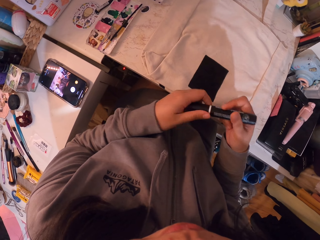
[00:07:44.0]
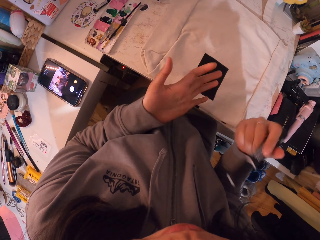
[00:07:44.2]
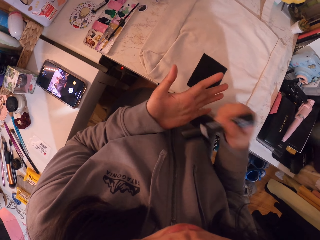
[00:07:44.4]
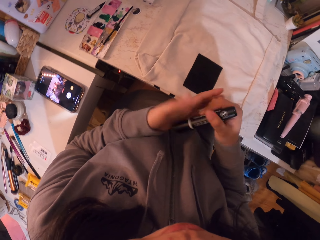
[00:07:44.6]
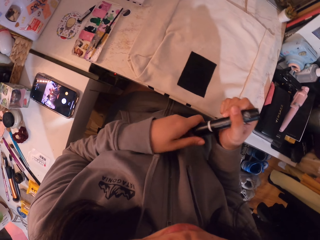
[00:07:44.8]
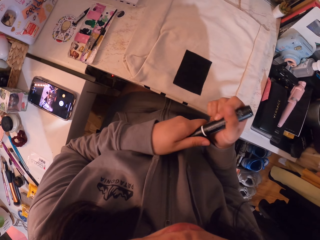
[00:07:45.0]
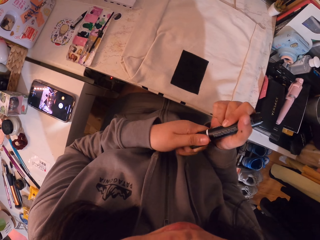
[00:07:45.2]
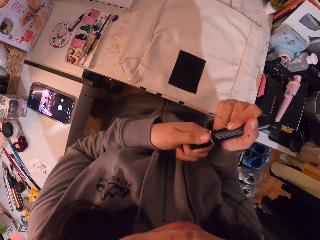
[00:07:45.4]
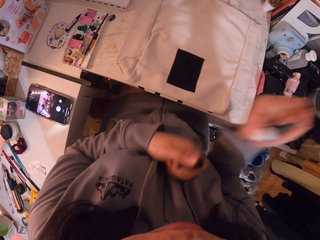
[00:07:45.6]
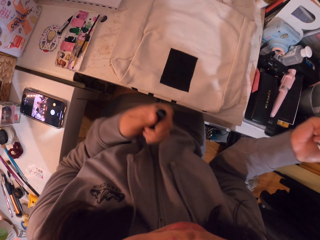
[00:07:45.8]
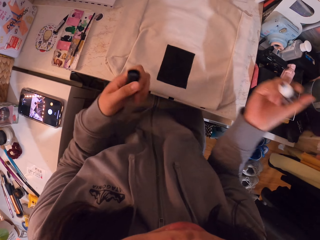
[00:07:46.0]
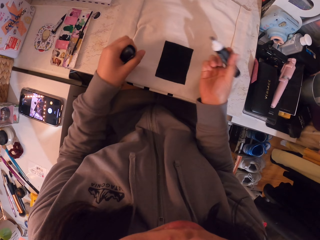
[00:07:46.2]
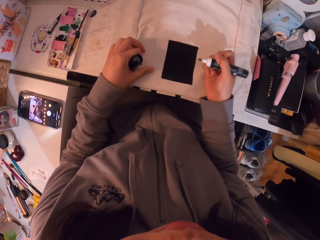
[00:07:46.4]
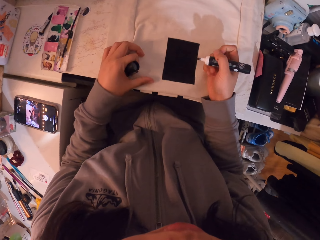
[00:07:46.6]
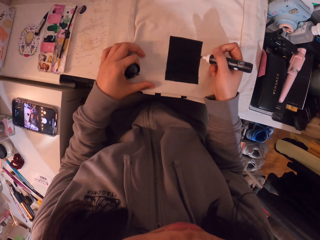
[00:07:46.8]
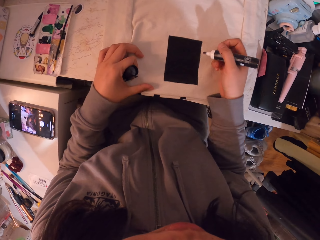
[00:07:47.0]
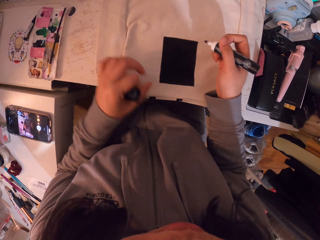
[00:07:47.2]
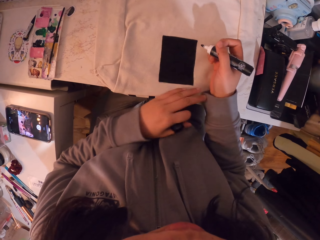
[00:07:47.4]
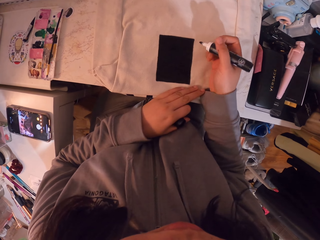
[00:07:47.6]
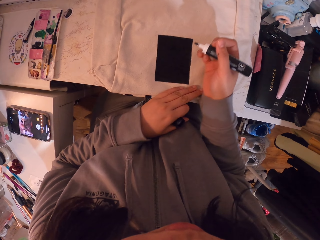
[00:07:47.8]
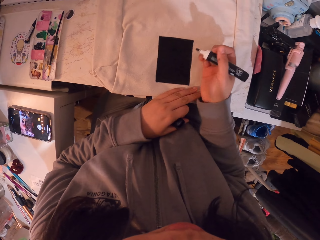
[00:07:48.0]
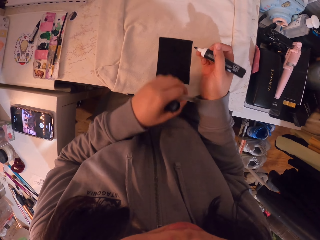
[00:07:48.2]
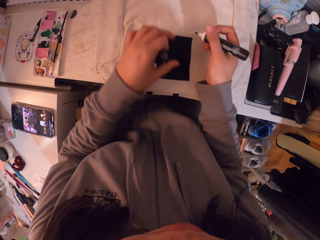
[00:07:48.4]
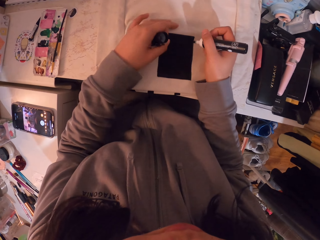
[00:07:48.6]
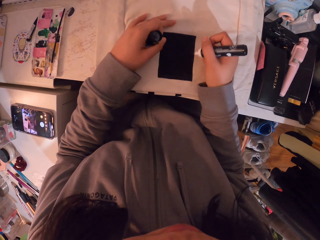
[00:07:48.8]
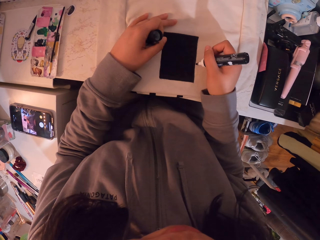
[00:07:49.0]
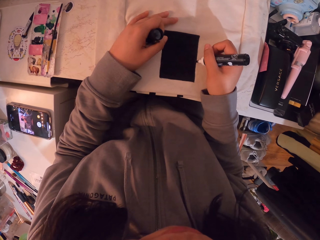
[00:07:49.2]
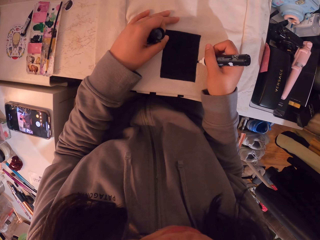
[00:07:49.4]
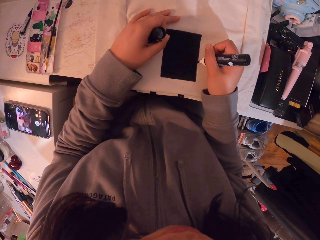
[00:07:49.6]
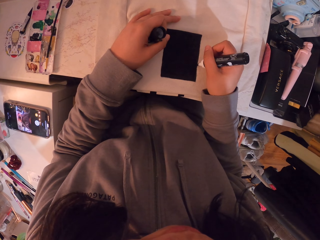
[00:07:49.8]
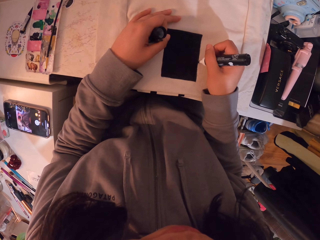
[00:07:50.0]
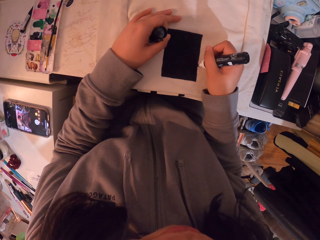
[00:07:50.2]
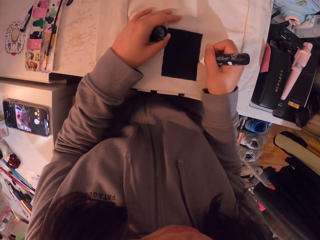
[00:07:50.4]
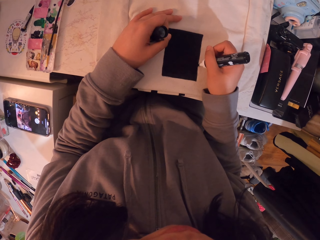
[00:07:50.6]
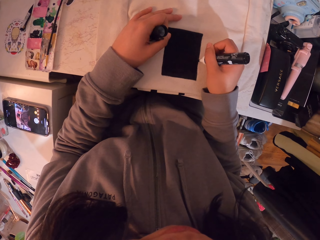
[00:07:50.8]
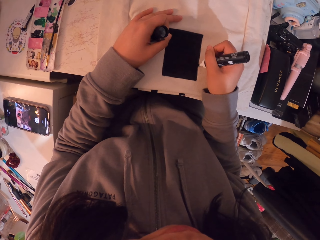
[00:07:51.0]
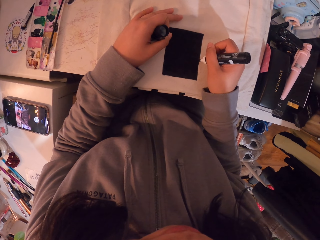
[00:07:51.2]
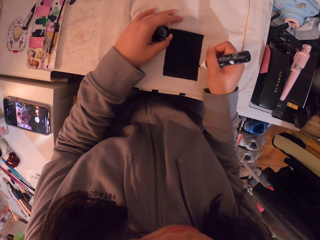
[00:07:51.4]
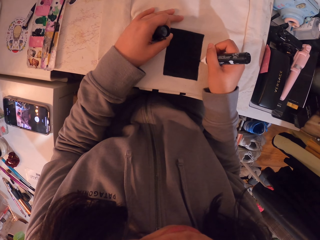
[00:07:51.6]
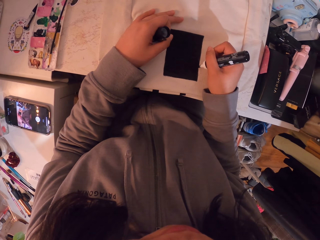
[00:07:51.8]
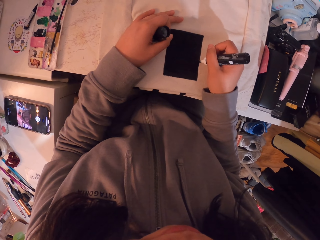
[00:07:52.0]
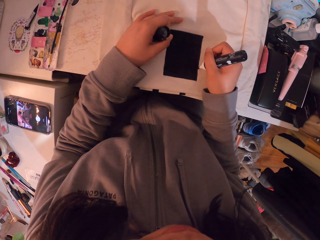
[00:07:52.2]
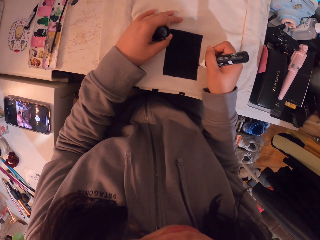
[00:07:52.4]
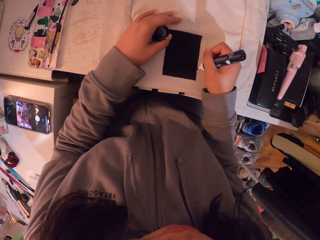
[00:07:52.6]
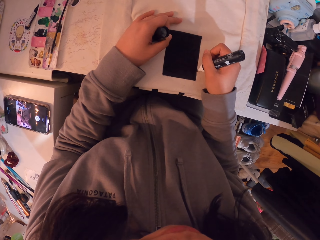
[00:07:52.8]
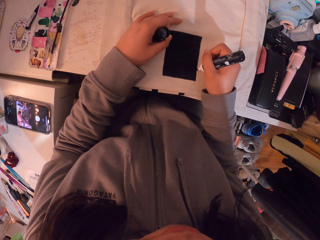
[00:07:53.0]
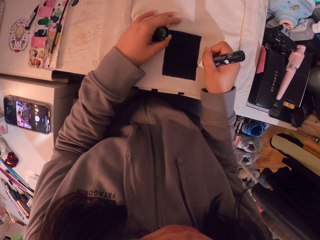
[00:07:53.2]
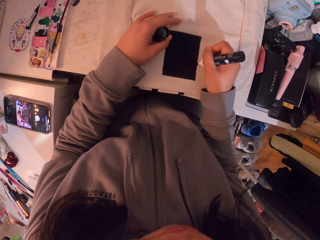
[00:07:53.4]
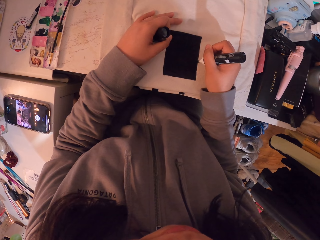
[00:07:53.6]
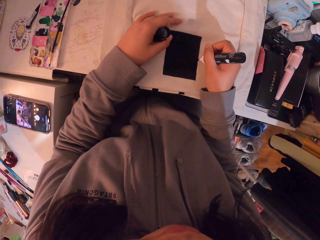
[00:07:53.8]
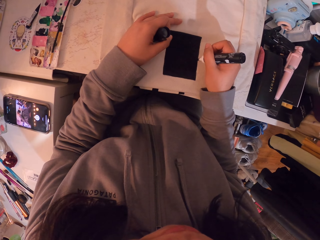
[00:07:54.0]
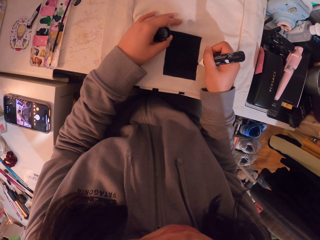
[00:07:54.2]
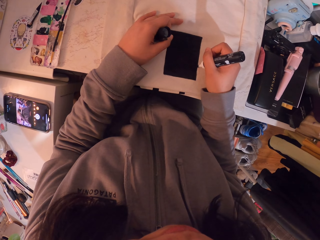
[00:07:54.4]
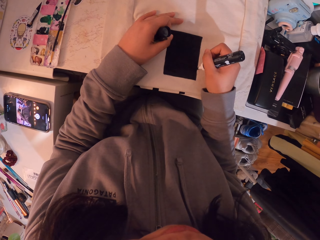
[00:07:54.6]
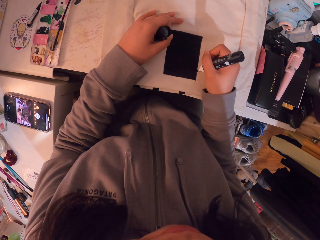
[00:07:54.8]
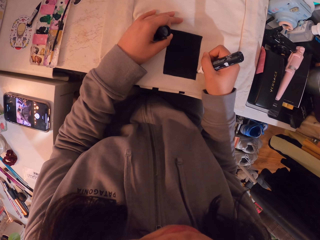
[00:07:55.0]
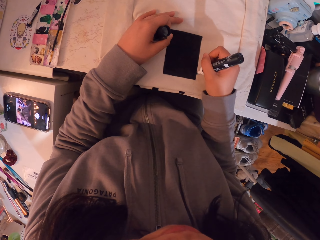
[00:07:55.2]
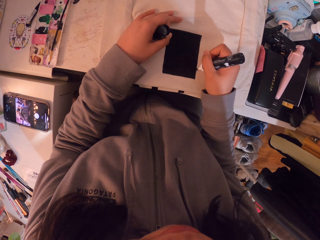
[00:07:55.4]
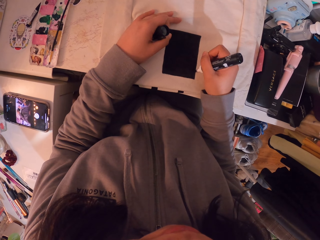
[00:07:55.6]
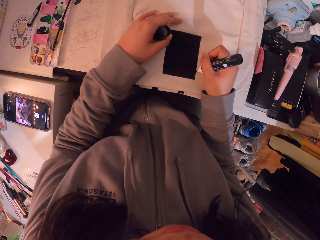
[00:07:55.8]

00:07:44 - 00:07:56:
The camera wearer hits the marker pen on the hand. They open the marker. They pull the cup. They paint a piece of cloth with the marker.

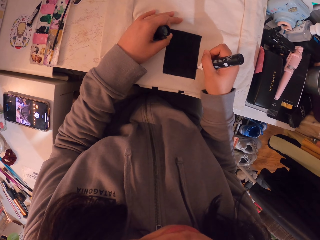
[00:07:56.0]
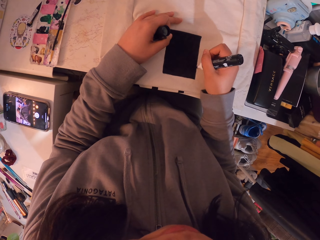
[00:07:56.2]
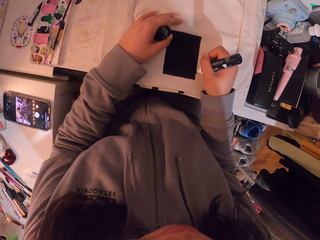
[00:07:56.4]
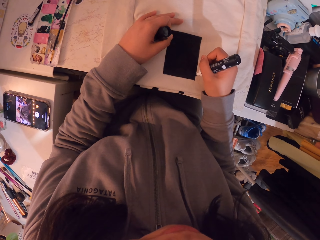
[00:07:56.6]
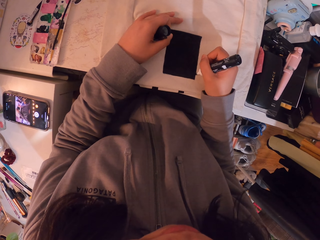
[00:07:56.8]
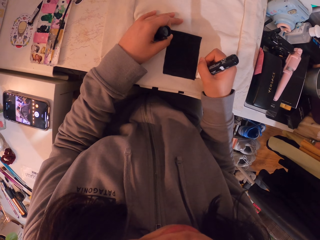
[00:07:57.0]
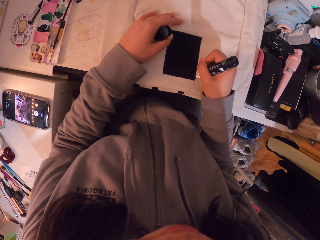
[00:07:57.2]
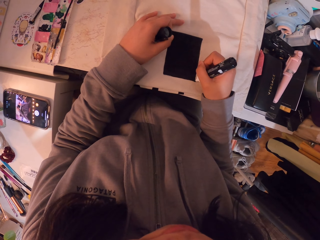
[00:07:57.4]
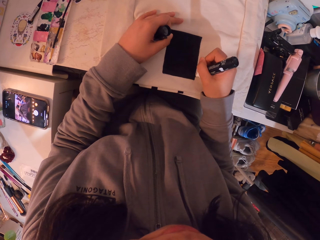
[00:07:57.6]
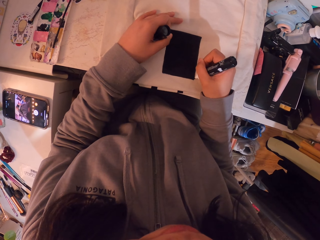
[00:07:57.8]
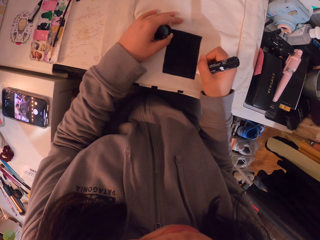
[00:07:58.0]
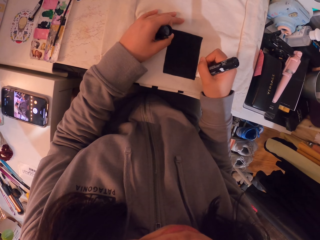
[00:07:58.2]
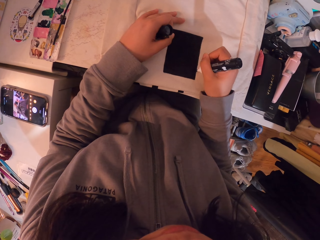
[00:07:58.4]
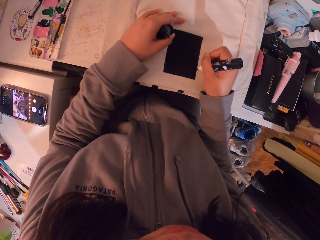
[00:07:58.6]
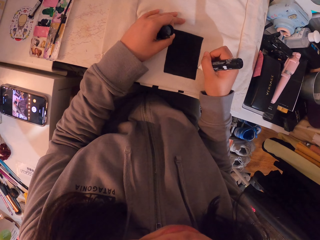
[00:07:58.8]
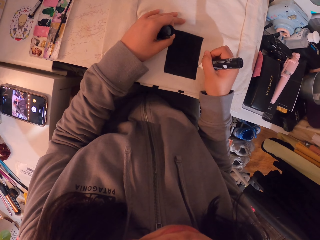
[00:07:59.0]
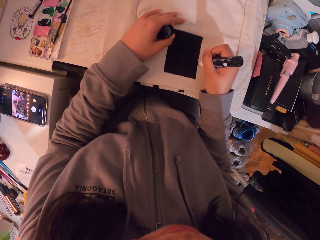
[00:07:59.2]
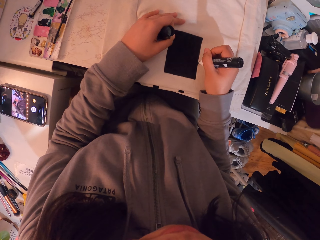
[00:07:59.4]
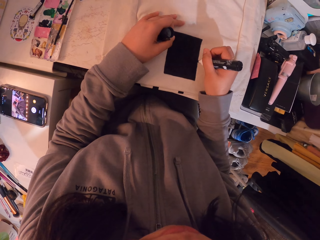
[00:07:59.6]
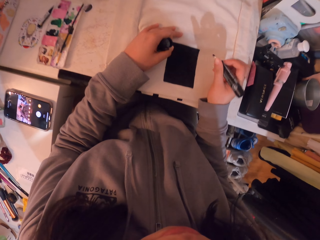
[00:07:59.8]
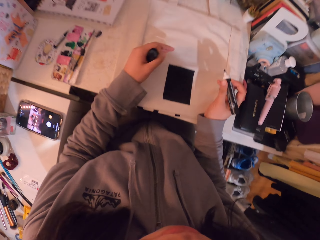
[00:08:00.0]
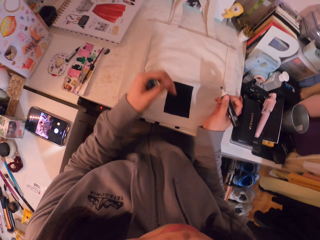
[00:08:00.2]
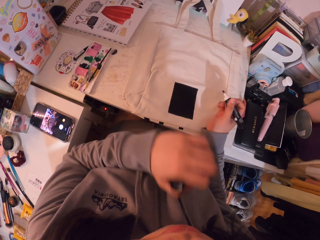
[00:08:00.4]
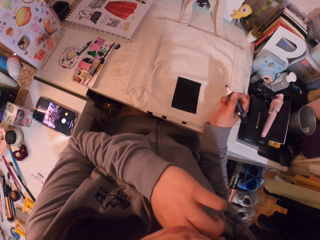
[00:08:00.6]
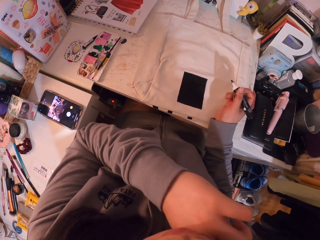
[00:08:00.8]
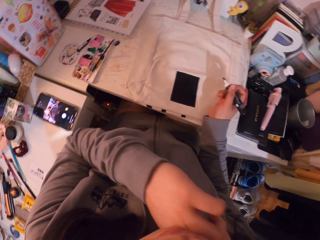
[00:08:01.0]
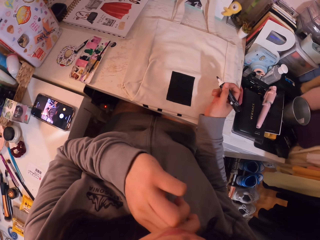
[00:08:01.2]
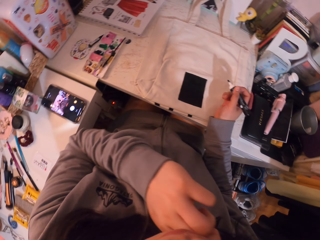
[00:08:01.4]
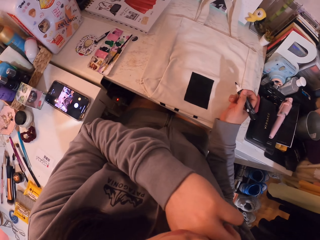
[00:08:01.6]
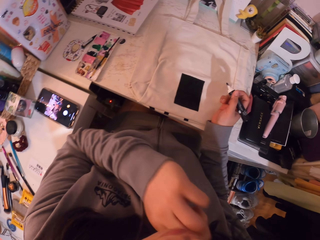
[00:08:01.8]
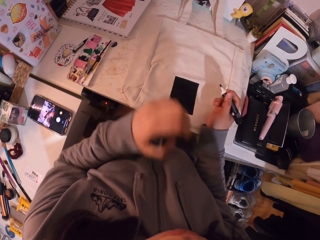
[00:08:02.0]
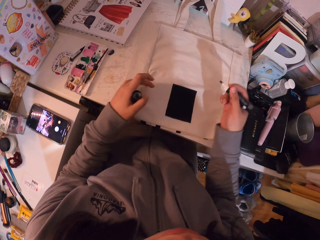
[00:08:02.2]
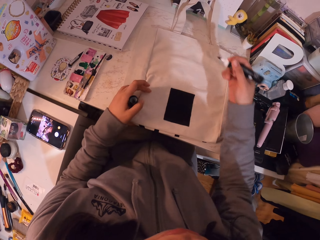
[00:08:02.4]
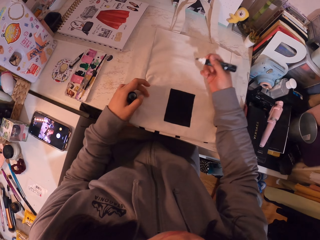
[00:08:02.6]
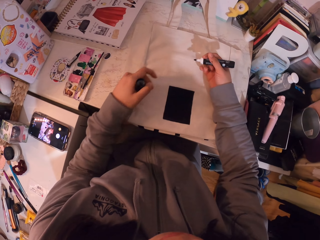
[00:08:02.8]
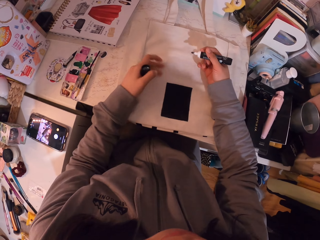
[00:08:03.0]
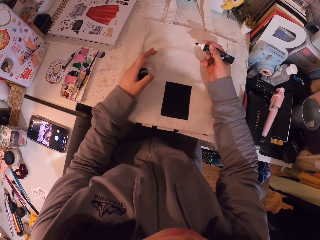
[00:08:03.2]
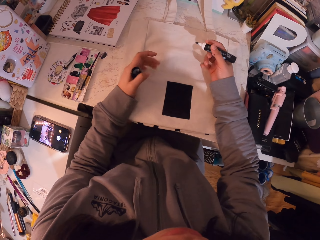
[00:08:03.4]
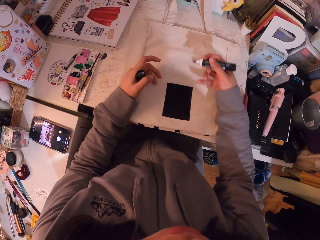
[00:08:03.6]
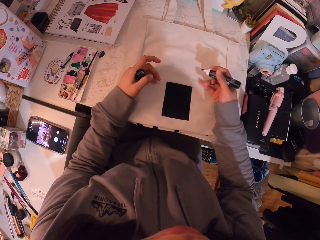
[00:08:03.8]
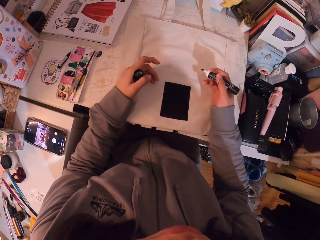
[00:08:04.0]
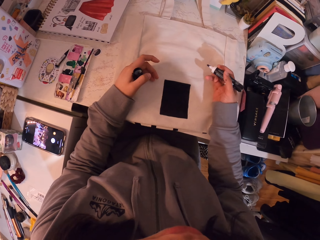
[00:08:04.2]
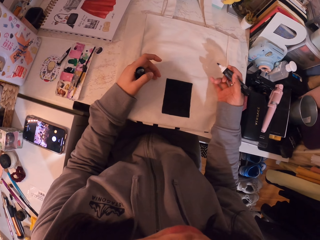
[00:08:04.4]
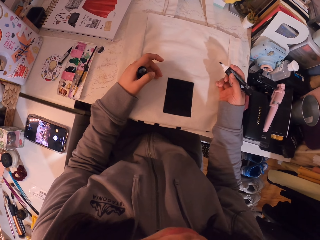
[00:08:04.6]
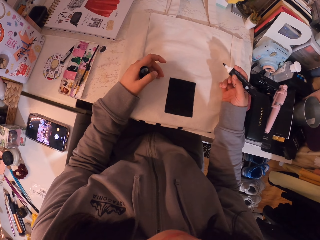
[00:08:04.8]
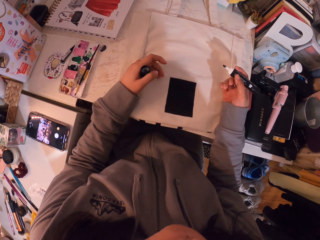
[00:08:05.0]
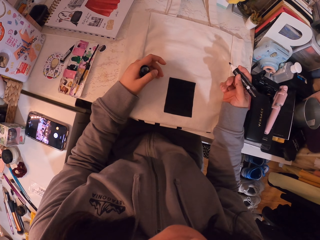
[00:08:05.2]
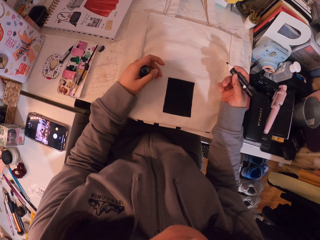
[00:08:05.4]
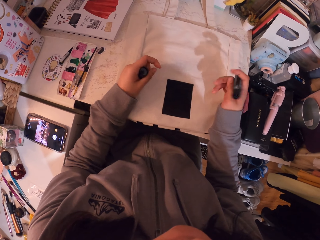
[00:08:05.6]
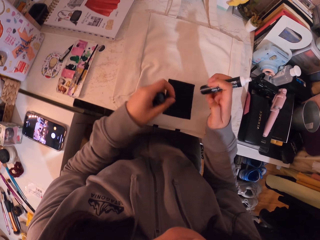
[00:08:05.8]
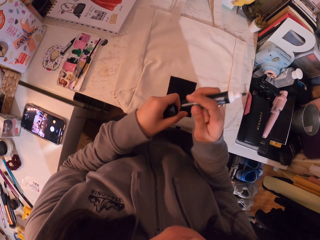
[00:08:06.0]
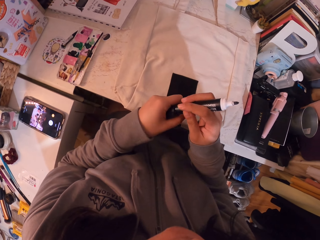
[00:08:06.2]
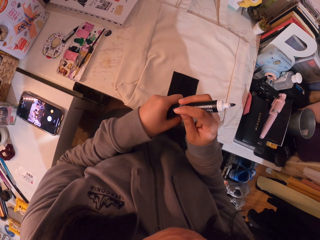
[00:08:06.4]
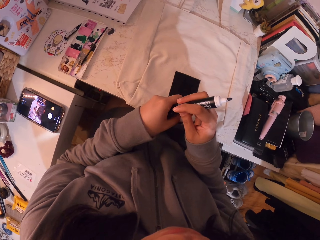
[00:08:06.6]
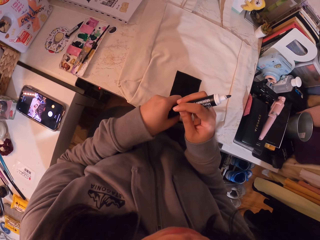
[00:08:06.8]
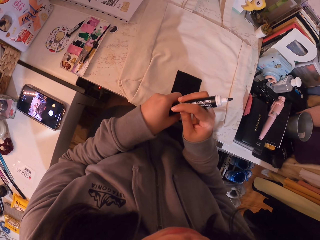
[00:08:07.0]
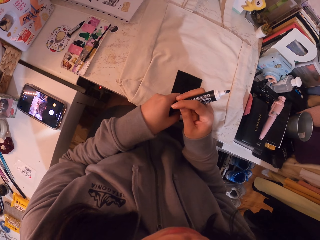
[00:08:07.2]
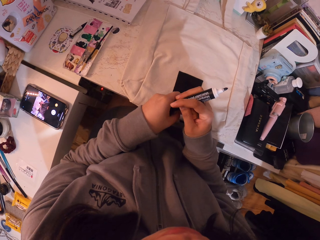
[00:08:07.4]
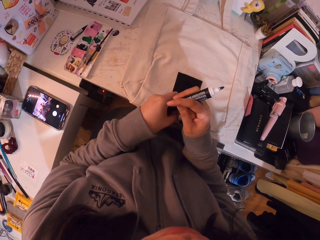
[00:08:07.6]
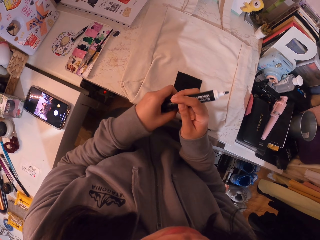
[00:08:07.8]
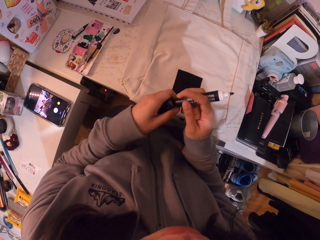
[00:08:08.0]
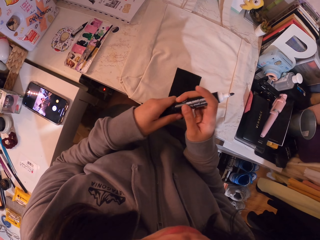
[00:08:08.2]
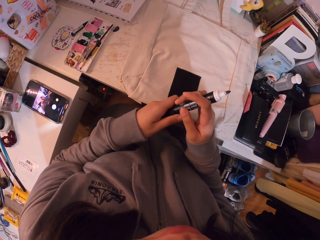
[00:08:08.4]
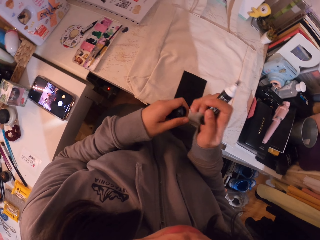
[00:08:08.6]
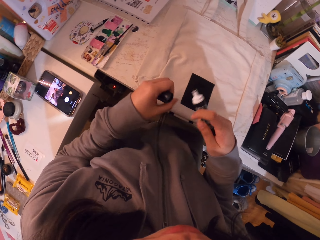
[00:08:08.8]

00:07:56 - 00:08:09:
The camera wearer puts the cup.
